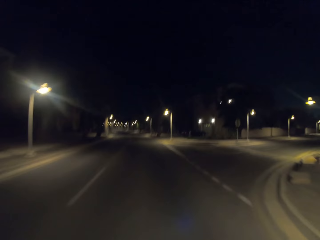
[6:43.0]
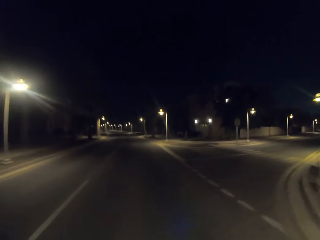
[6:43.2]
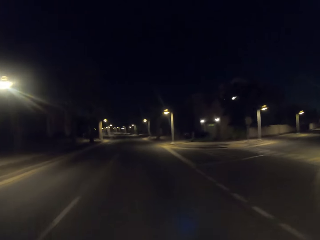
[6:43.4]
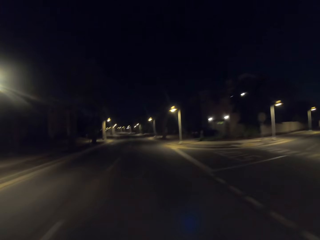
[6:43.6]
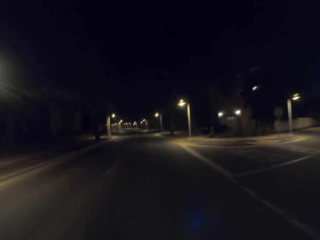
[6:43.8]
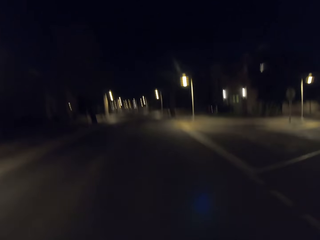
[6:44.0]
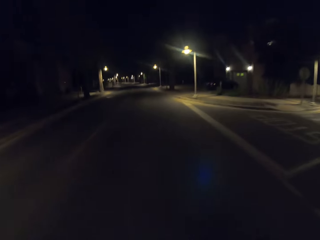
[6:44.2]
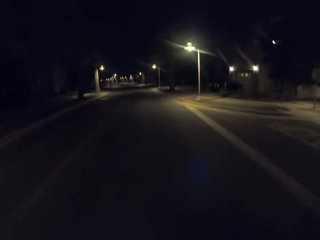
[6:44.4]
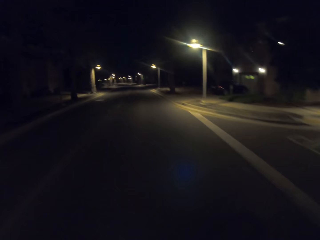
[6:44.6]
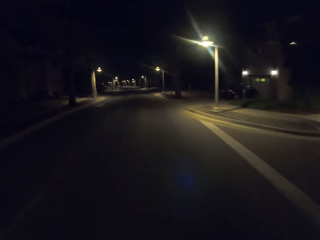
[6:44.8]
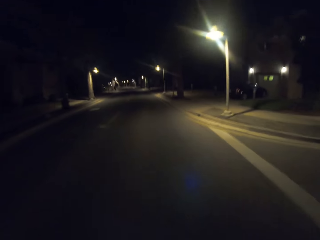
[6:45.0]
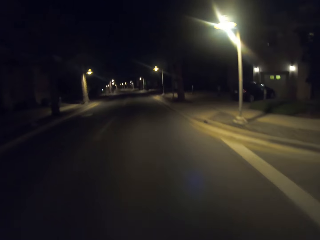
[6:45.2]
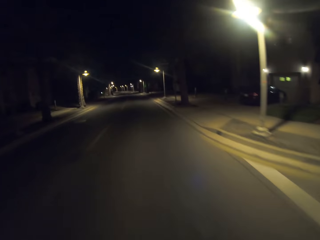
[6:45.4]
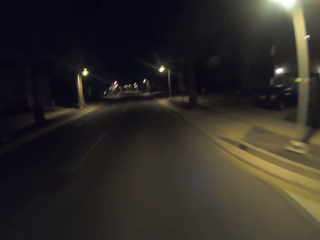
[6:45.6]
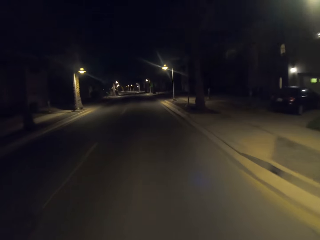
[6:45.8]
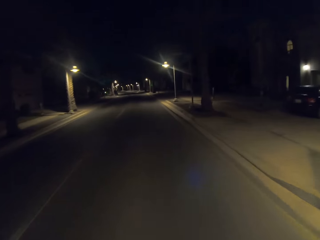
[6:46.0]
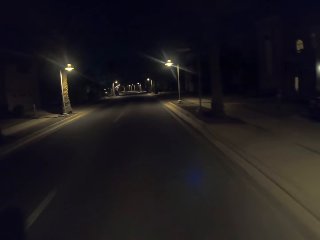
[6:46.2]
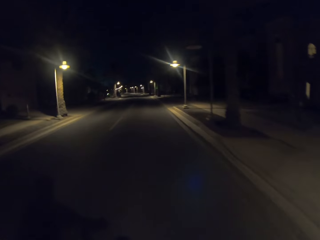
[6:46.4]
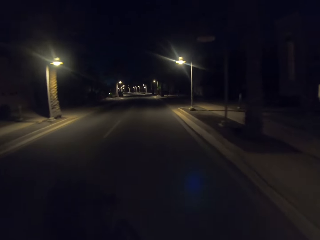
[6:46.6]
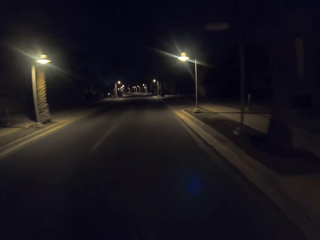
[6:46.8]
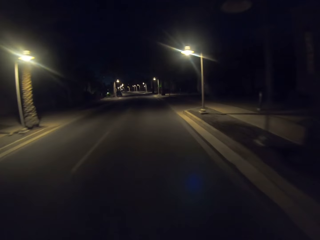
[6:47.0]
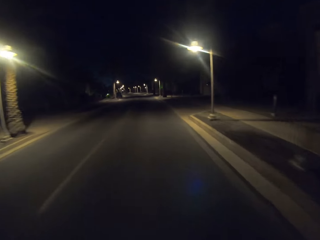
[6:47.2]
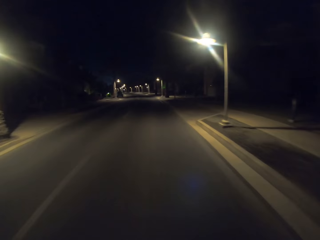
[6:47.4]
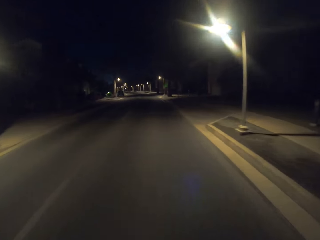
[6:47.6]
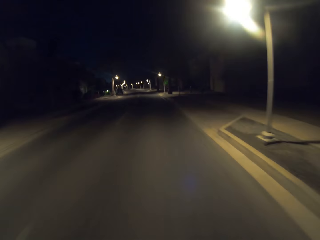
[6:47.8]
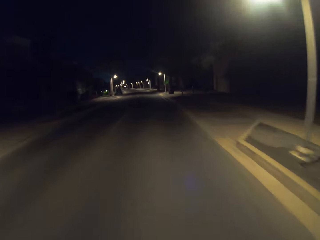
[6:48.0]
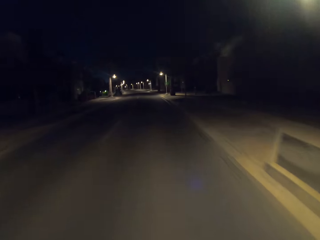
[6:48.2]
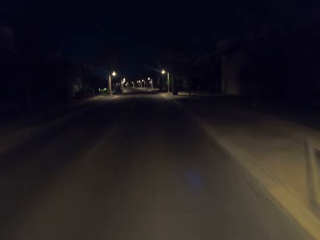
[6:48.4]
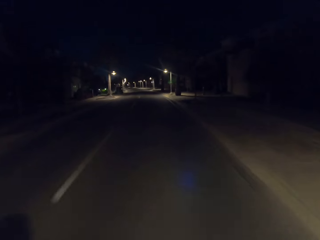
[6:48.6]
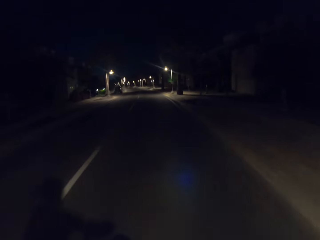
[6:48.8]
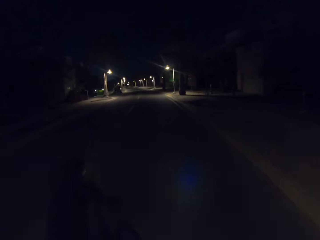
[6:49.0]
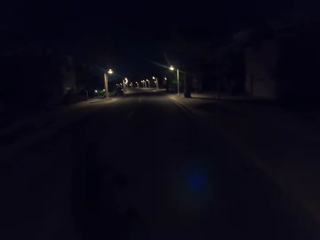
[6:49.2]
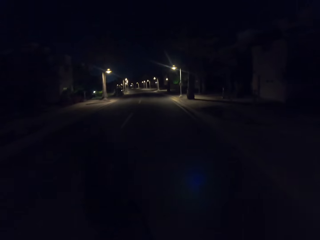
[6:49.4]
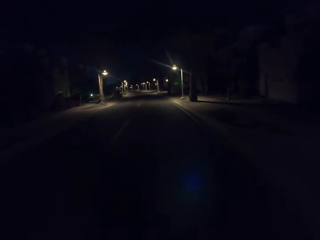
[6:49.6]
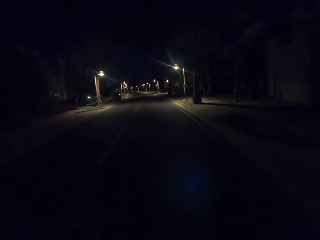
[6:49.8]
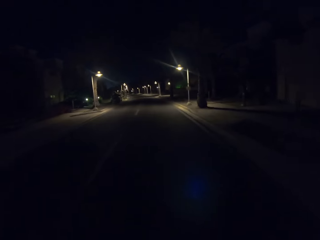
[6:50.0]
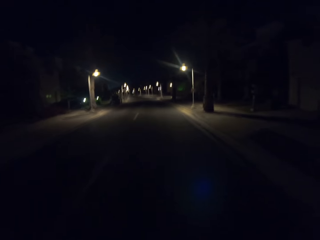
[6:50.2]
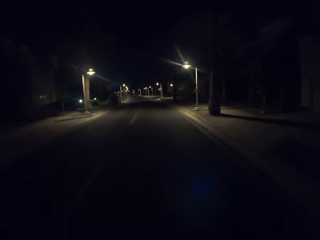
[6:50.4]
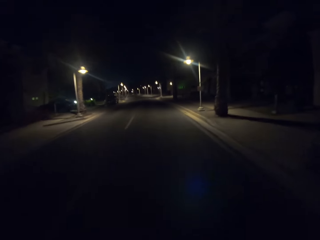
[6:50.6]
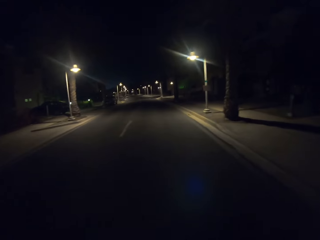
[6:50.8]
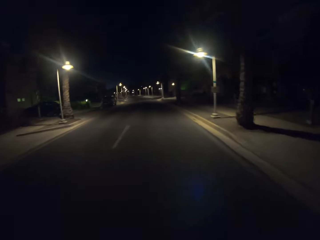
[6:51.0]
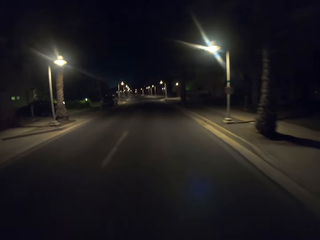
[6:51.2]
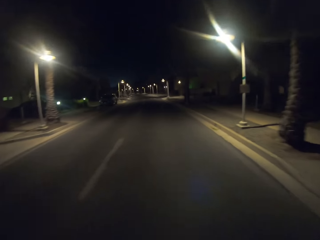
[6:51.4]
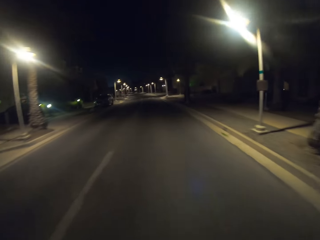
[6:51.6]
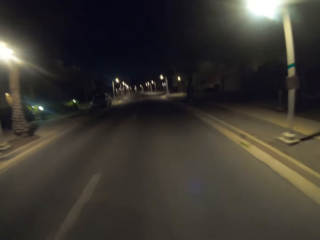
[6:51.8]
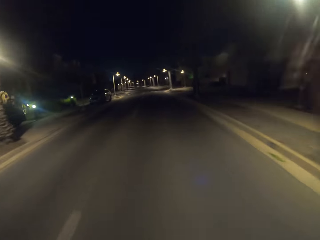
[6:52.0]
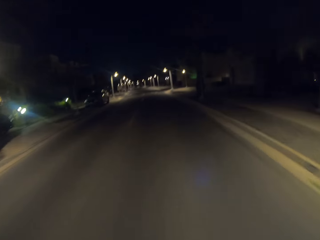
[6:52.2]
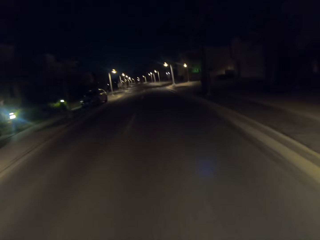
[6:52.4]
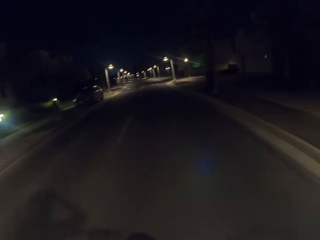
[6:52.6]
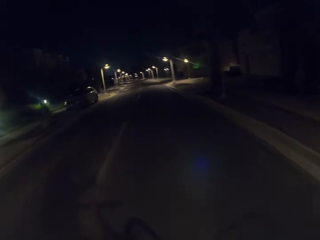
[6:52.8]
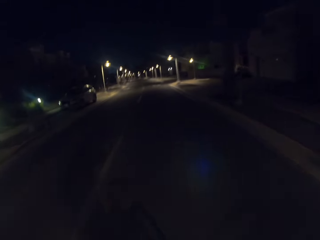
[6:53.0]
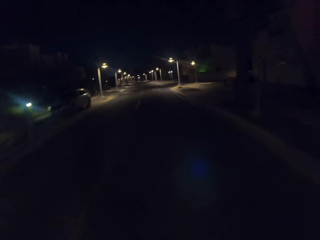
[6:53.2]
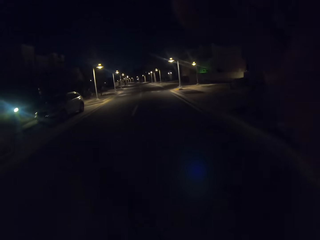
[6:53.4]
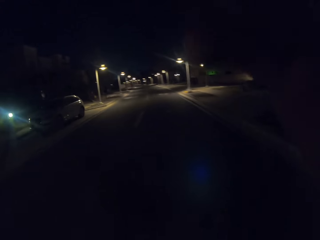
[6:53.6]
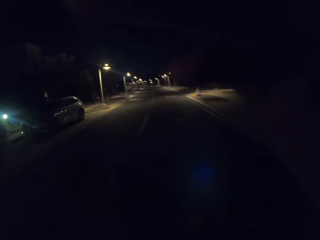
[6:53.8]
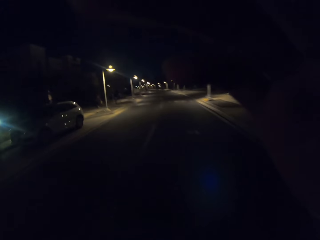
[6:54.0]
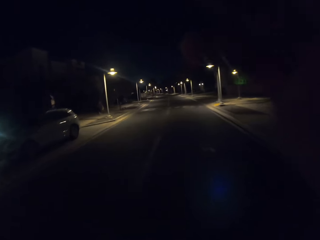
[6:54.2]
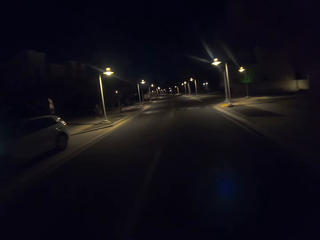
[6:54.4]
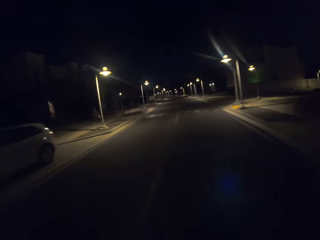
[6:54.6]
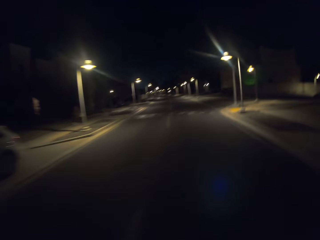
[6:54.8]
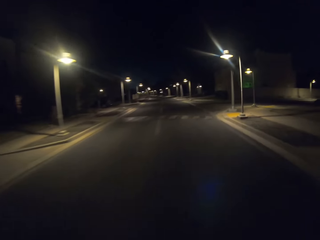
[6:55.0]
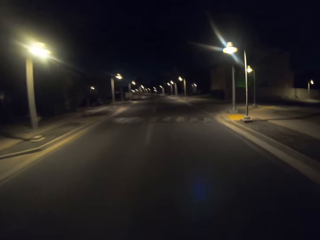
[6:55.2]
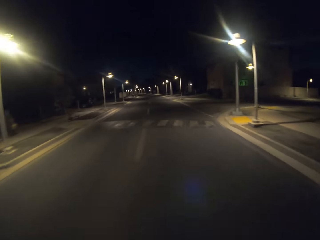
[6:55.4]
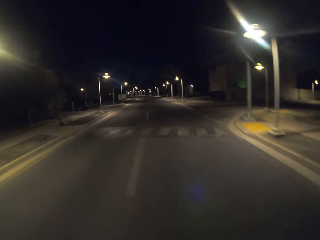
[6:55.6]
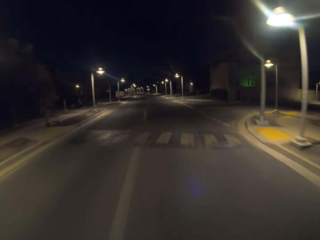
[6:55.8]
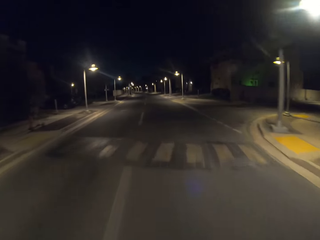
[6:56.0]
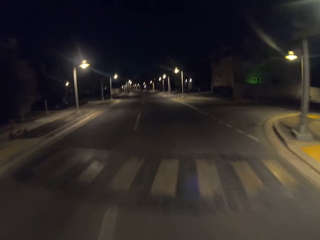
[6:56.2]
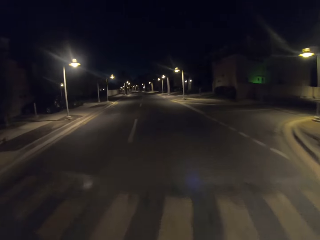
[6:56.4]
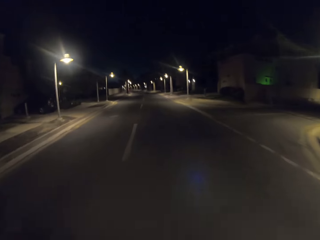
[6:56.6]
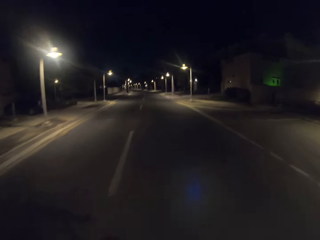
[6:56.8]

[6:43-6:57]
The camera wearer adjusts the camera.

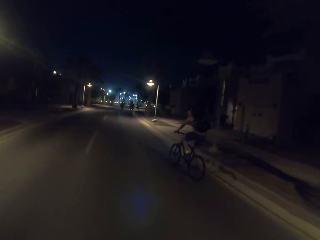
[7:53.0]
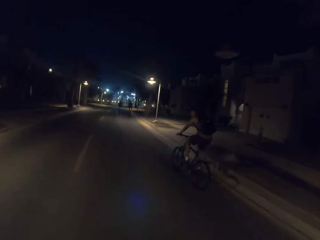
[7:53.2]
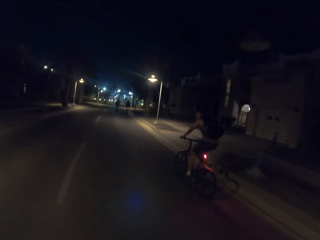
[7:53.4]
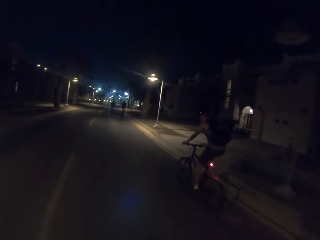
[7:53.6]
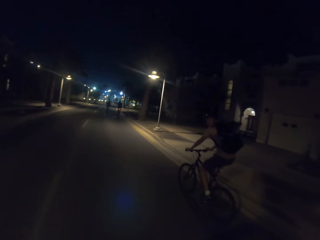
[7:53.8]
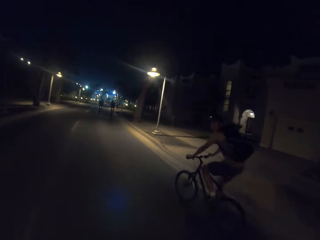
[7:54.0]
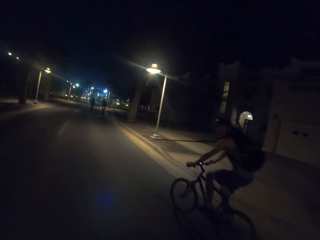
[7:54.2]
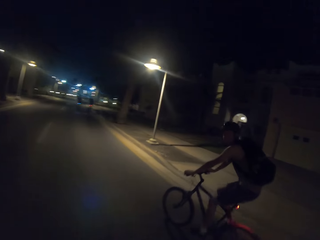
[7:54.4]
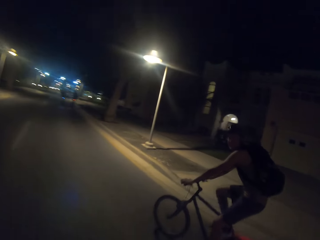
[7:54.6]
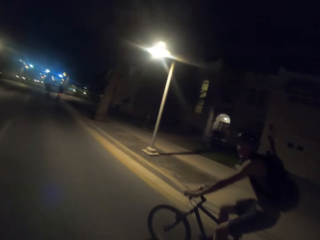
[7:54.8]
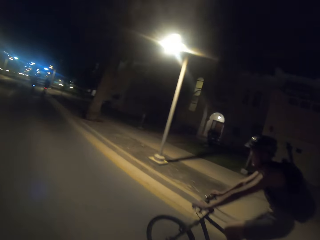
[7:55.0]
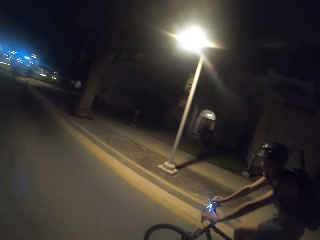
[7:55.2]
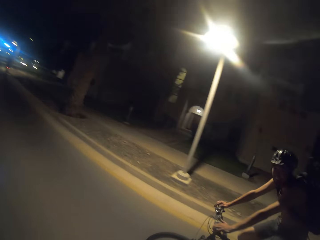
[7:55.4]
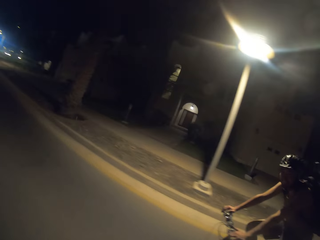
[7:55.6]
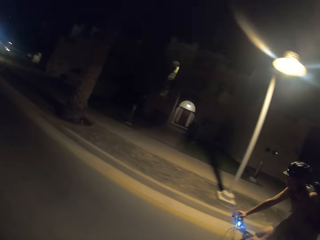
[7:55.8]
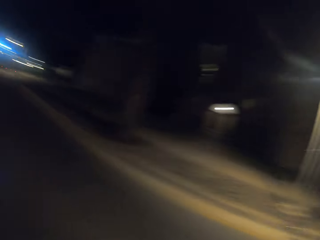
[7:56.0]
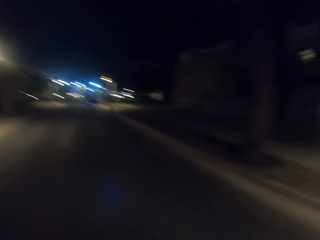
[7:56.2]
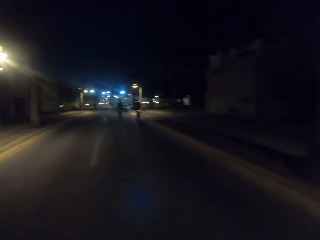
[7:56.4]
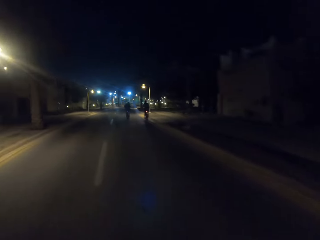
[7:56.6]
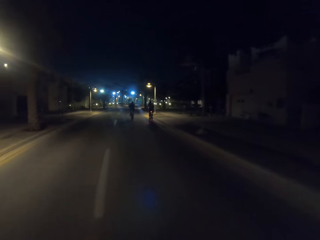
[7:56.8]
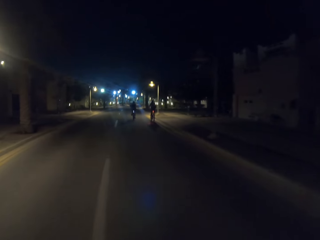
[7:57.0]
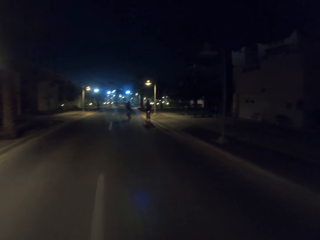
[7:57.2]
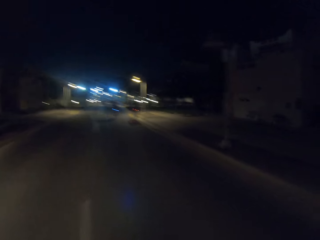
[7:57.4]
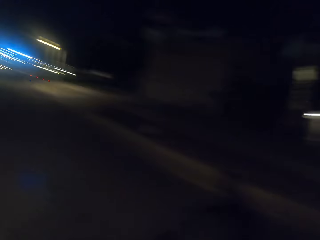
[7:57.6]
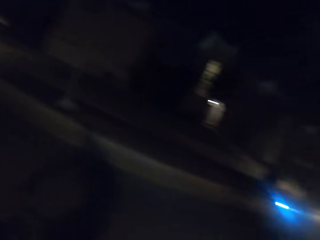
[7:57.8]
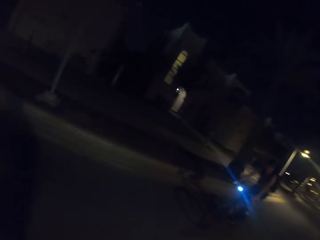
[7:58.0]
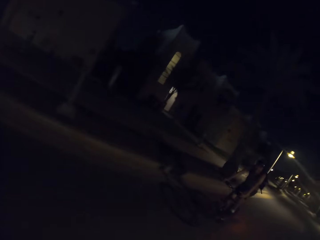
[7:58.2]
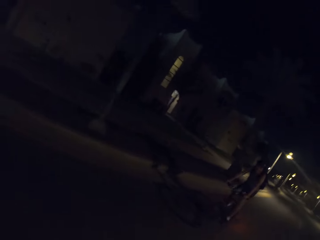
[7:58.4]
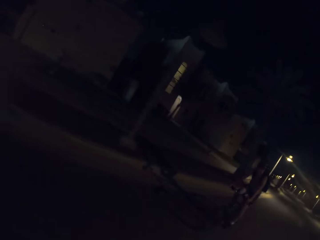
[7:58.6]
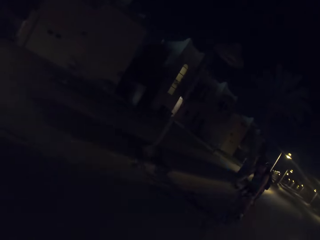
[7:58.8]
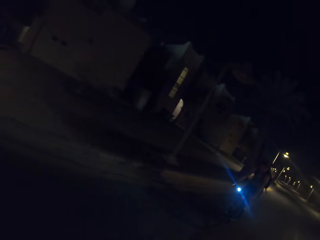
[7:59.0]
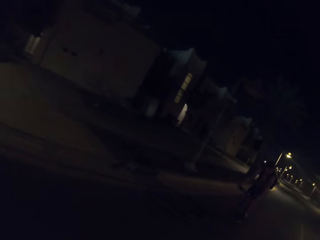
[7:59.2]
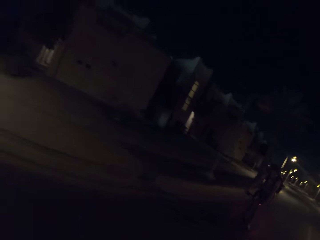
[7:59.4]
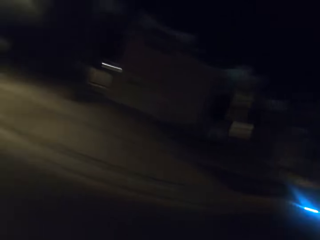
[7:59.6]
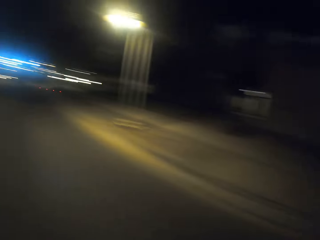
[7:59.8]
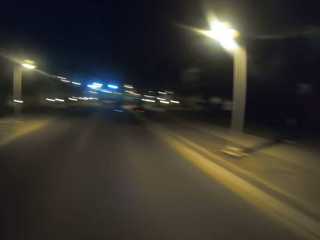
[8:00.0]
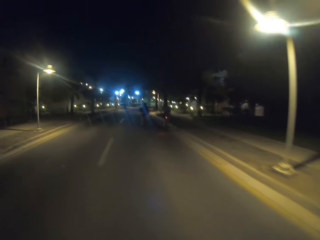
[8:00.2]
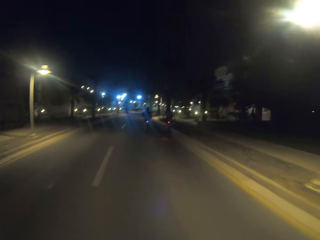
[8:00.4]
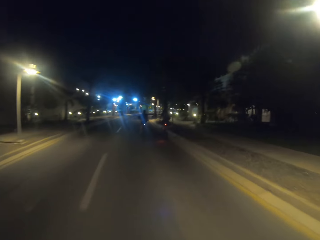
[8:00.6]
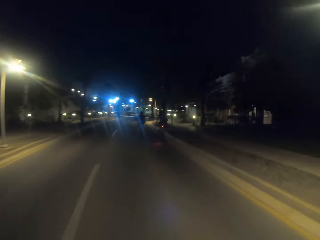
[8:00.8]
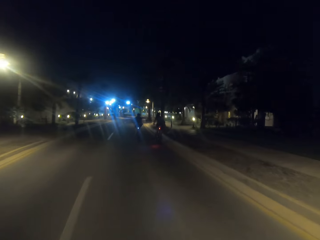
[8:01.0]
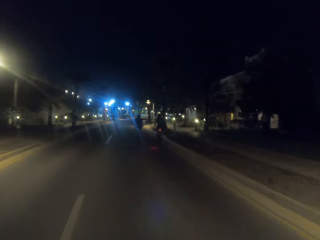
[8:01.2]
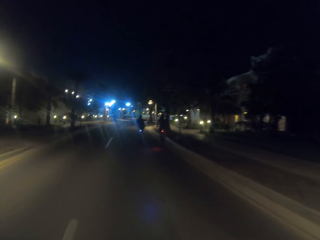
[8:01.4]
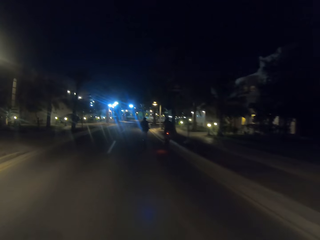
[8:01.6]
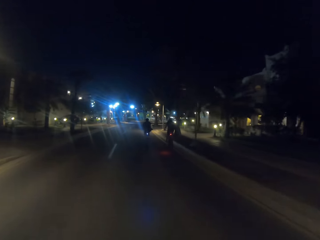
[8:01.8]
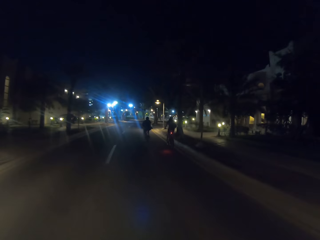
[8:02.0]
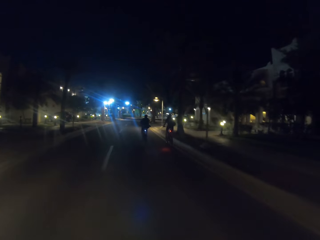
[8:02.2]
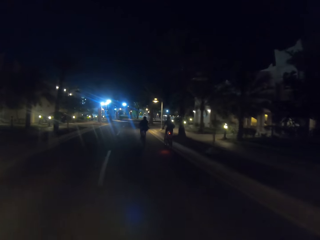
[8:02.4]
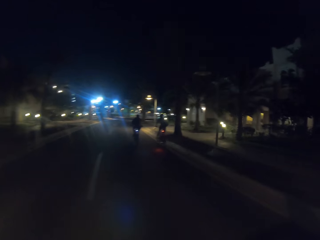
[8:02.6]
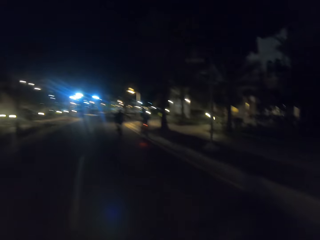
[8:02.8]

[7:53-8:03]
The camera wearer passes a man. They look at the back and look at the front.
